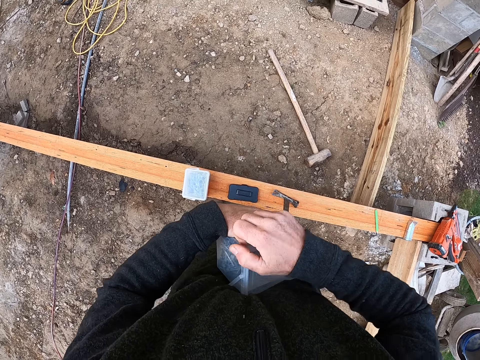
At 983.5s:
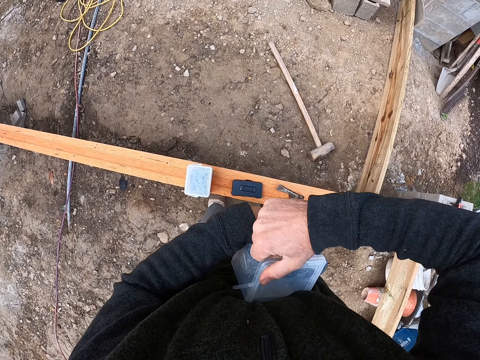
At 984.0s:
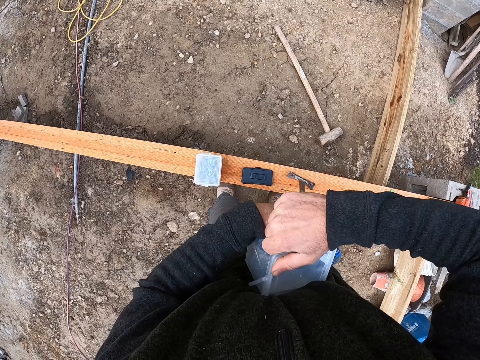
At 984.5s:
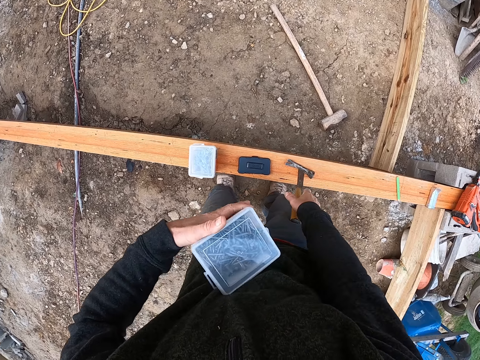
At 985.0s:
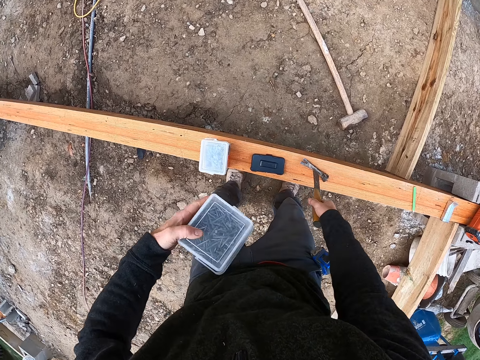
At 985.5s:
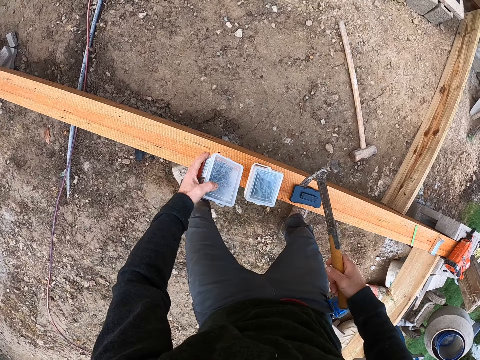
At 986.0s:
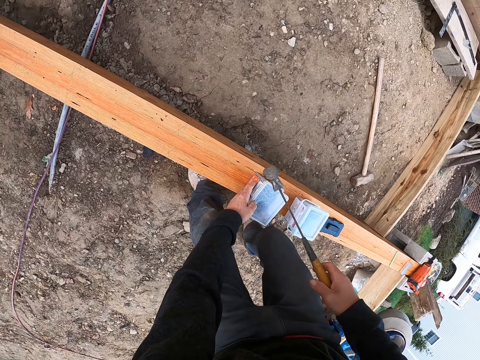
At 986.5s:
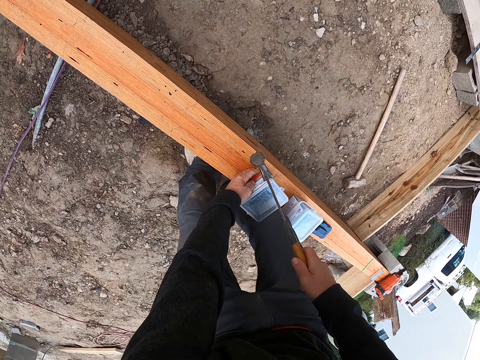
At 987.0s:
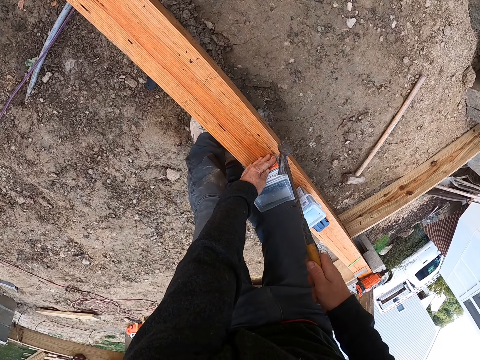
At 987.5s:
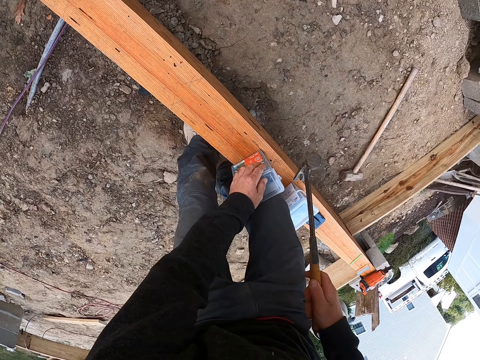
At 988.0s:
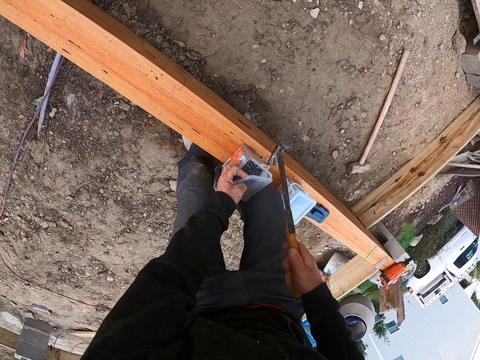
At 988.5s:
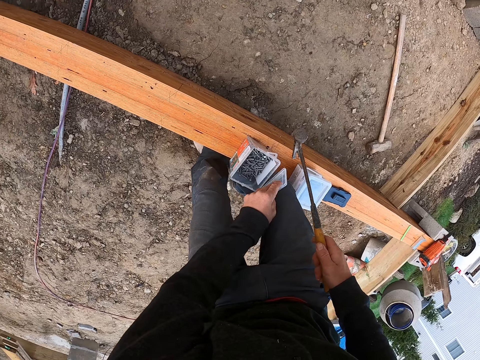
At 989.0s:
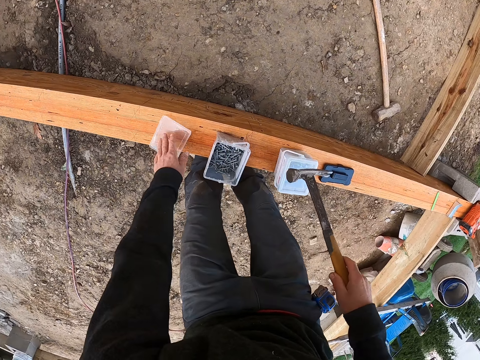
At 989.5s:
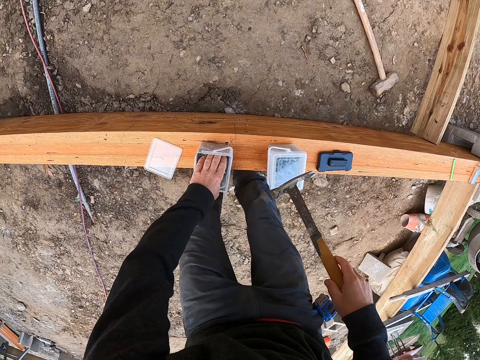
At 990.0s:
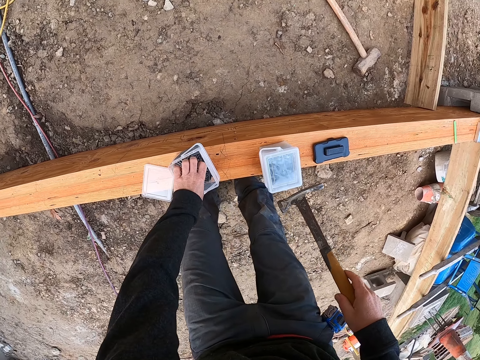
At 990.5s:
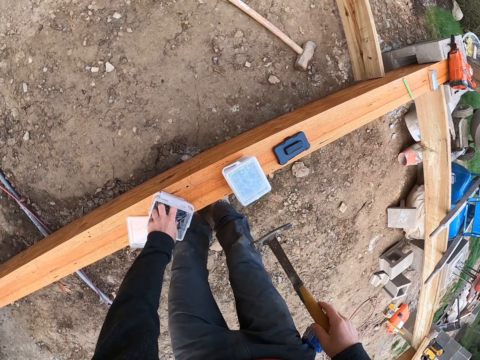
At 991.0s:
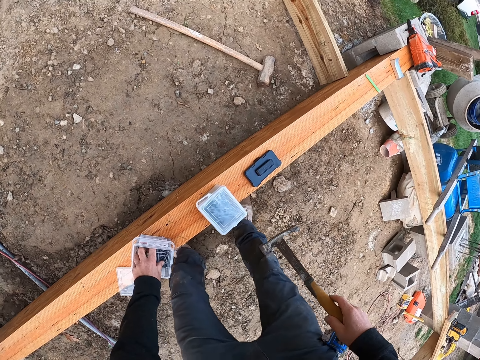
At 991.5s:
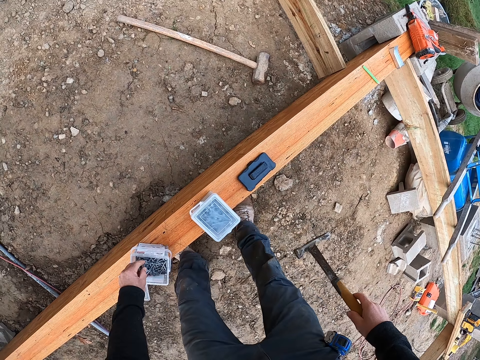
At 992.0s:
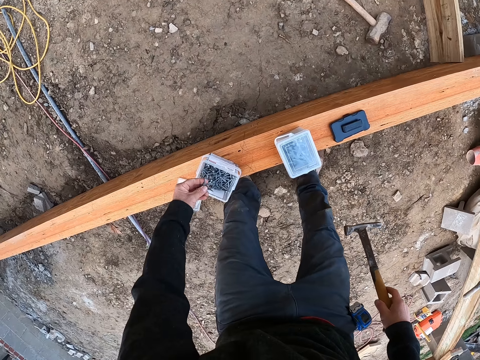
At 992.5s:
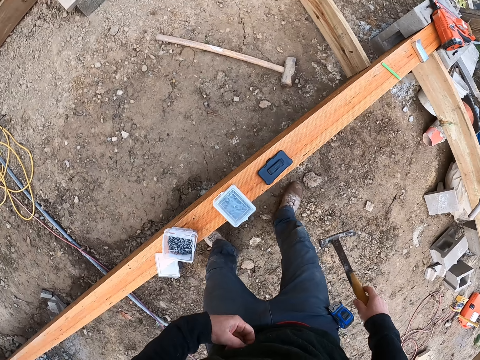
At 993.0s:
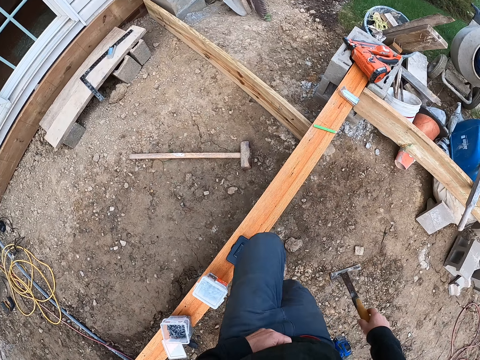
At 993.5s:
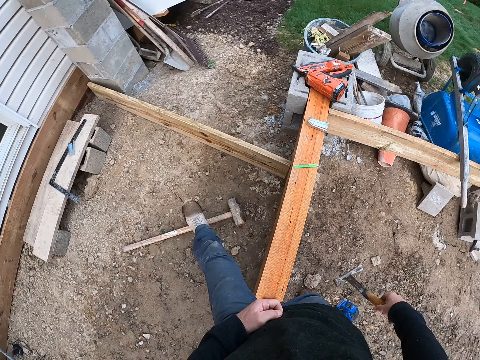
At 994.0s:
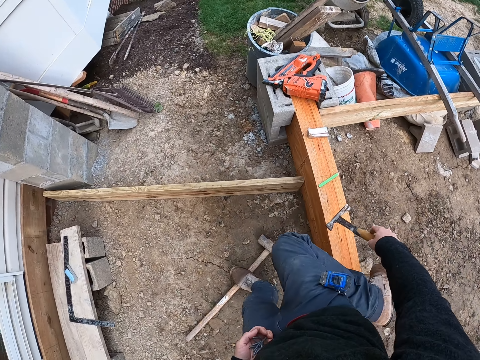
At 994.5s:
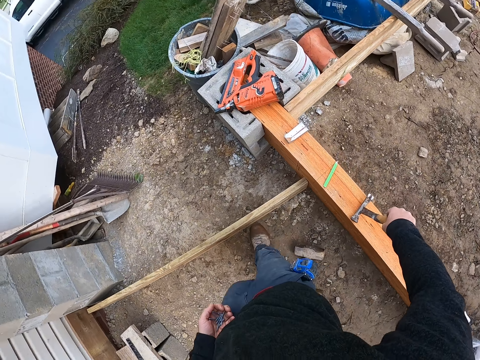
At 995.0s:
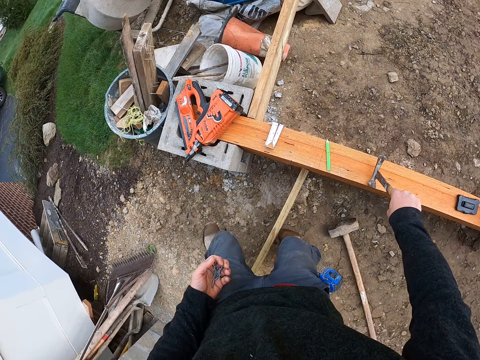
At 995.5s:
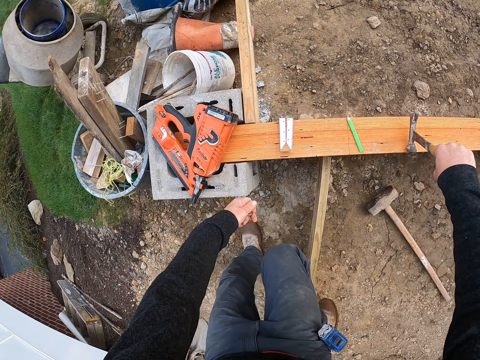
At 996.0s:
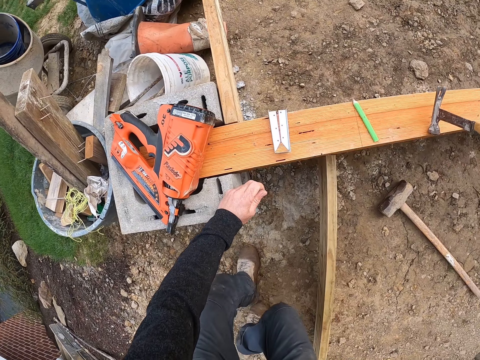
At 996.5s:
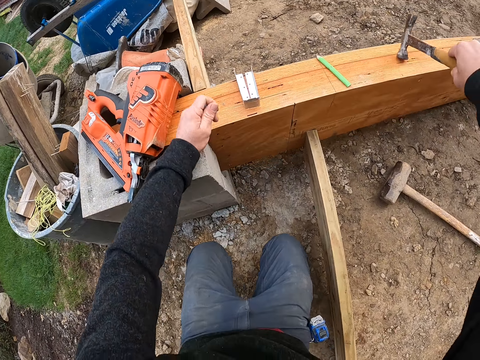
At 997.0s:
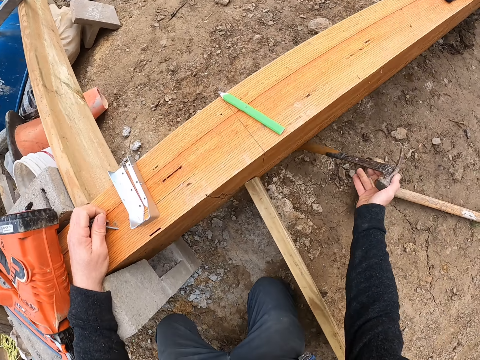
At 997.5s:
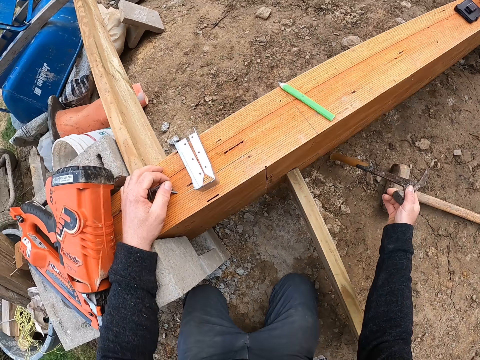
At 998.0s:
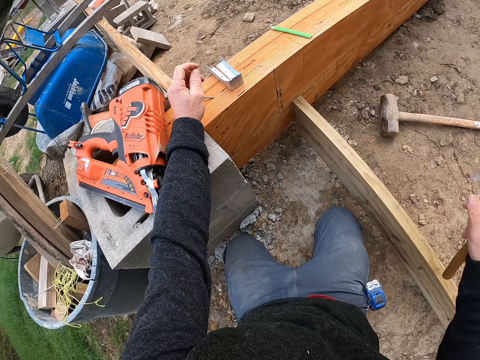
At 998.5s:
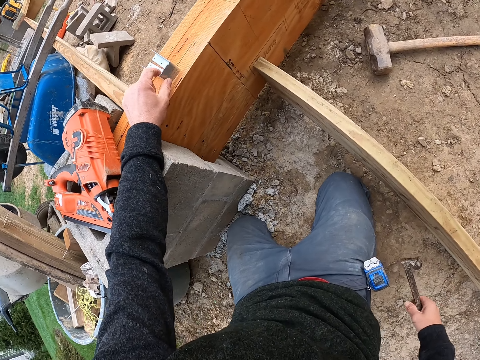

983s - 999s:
The camera wearer pulls the cover of the nail bucket. He tries to open the tin of nails. He picks up the hammer from the plank. He drops the nail bucket on the plank. He opens the nail bucket with the hammer. He removes the cover from the nail bucket with his left hand. He drops the cover on the plank. He picks up some nails from the nail bucket. He crosses over the plank. He holds the nails. He places the hammer on the plank. He walks. He crosses over the plank. He kneels on the ground. He hits the plank with the hammer. He pours the nails on the plank.

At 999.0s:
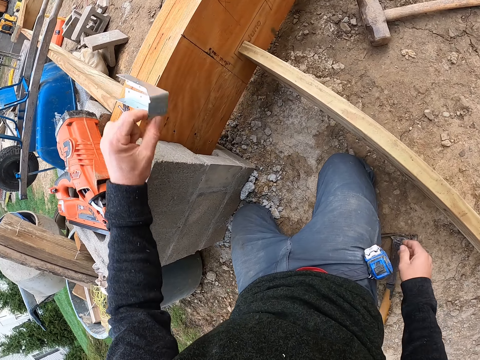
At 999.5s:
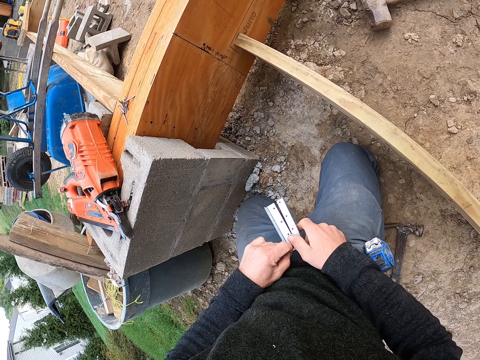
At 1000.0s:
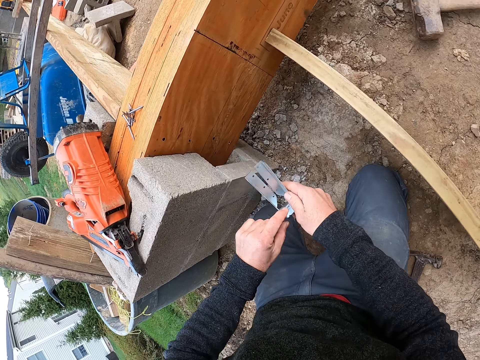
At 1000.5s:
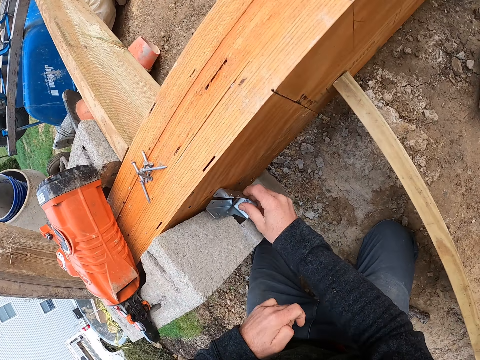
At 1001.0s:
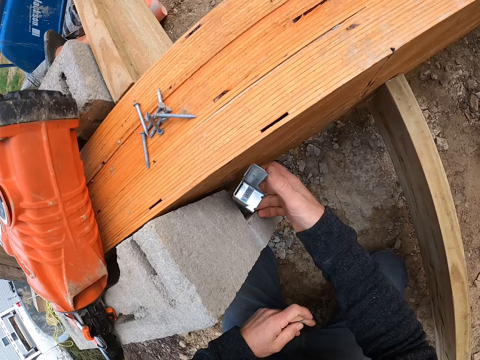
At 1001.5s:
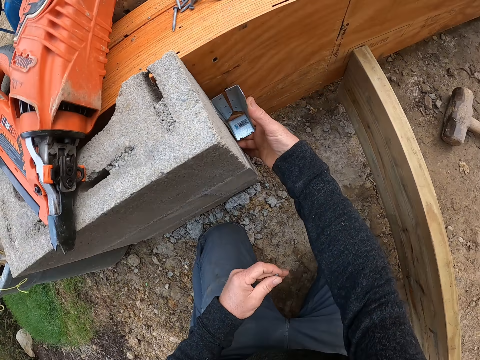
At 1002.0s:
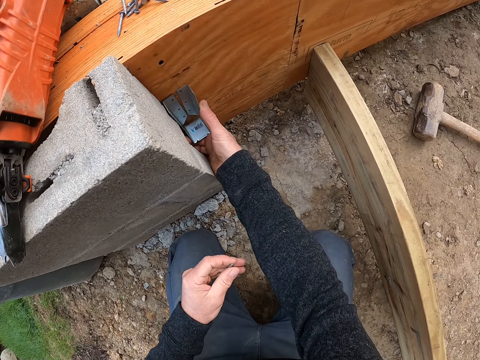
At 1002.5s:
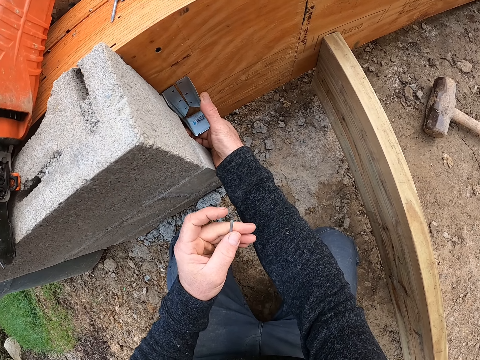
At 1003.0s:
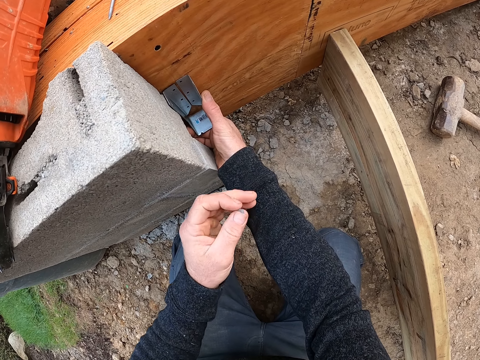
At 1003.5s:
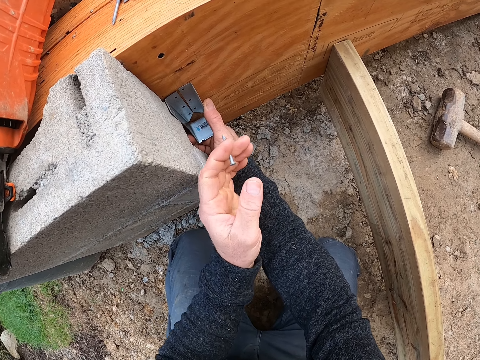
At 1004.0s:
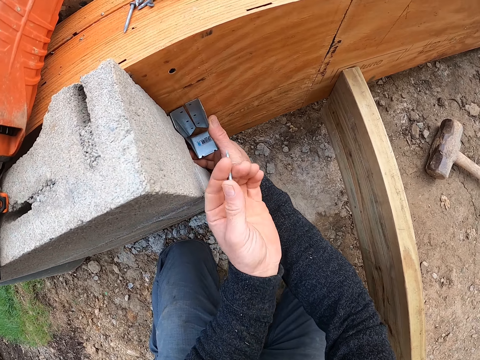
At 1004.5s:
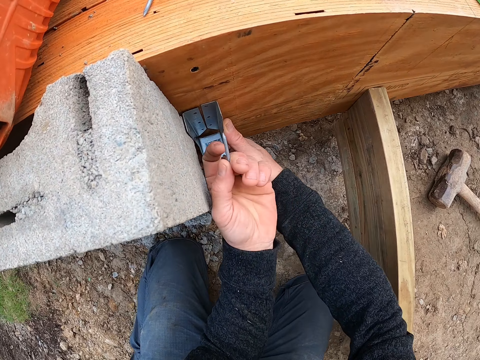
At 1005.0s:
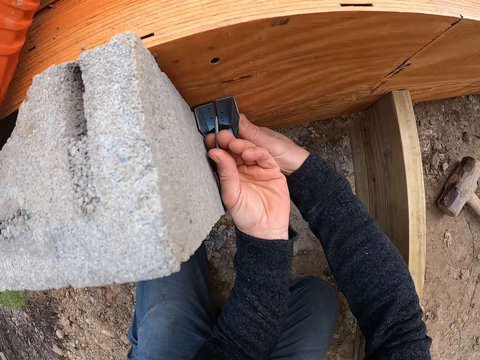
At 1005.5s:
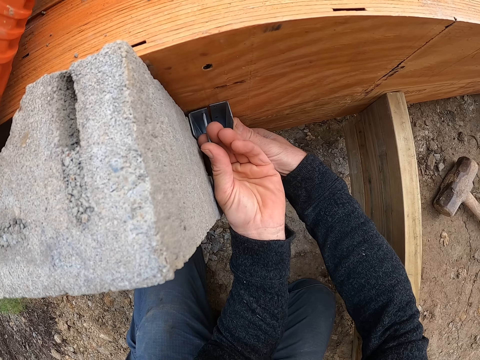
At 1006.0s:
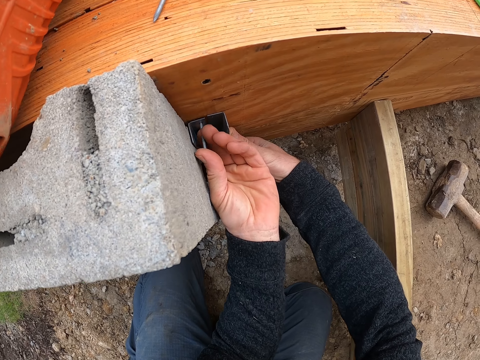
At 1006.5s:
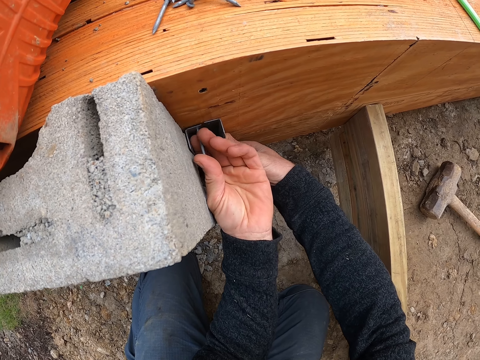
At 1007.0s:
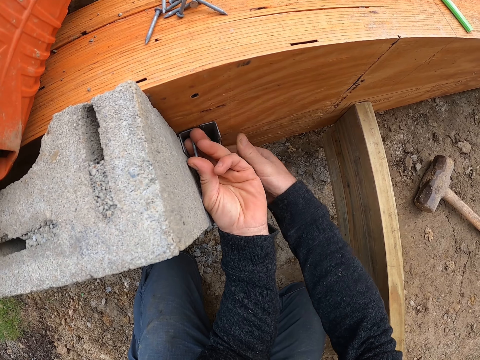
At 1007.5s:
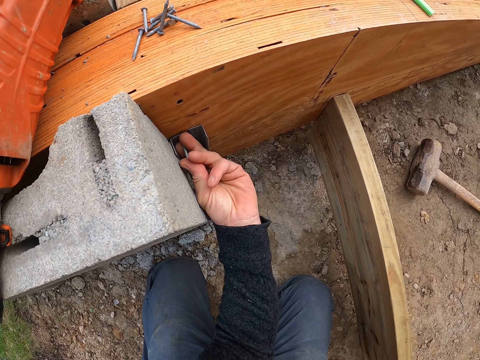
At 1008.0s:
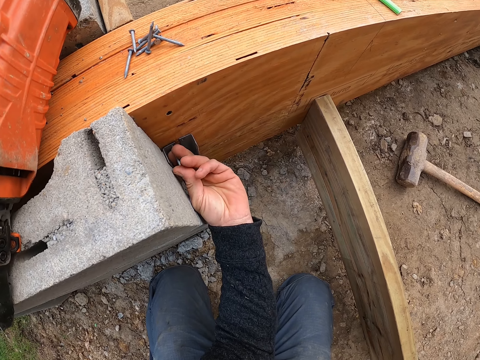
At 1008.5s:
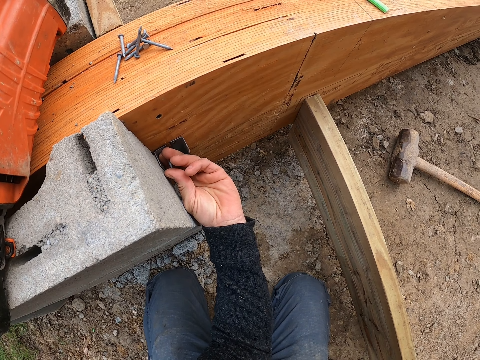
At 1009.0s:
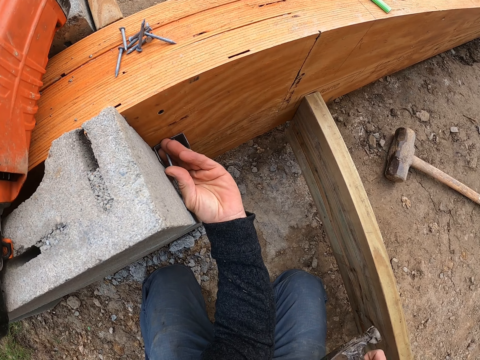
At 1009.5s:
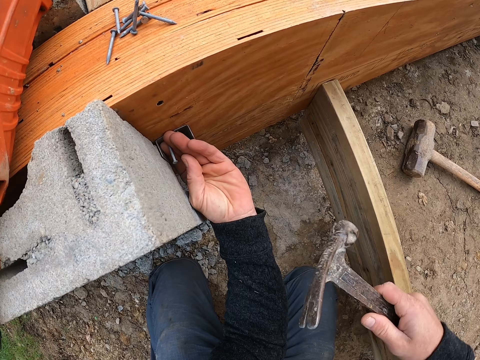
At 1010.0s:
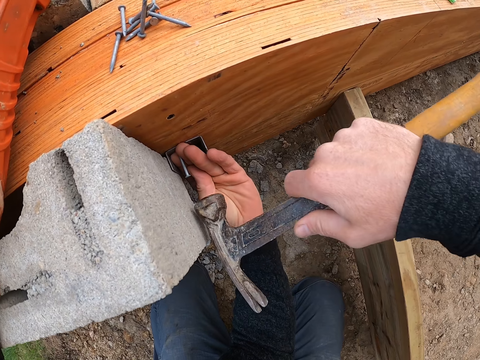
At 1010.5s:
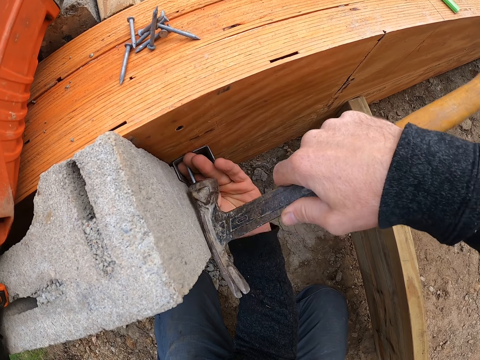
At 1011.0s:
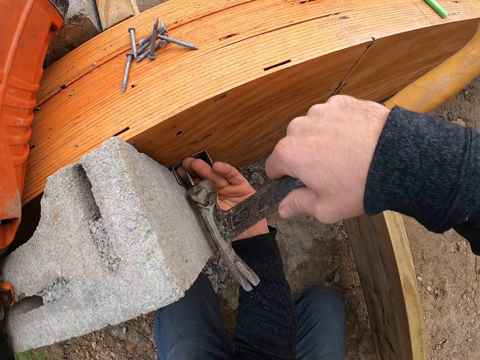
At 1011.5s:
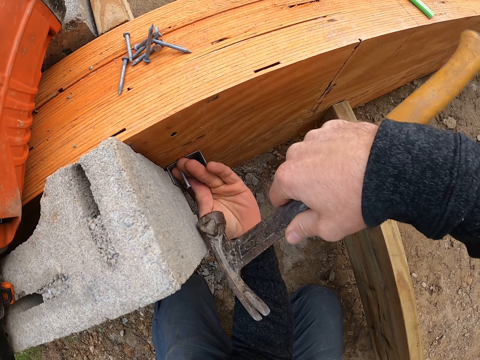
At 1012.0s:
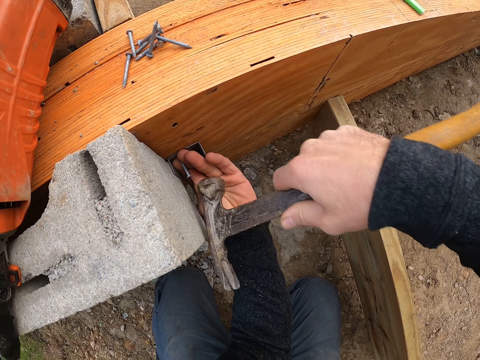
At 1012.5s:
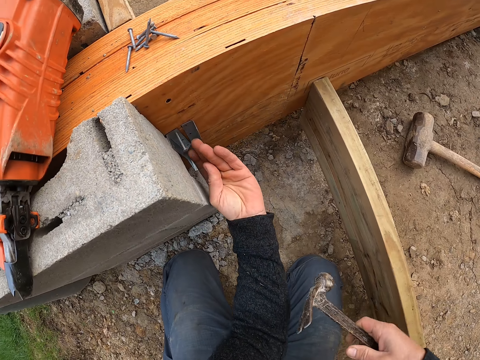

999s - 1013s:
The camera wearer picks up the metal with his left hand. He drops the hammer in his right hand on the ground. He turns the timber. He places the metal on the plank. He inserts a nail into a hole in the metal. He lifts up the hammer with his right hand. He hits the nail into the plank with the hammer. He withdraws the hammer from the nail.
